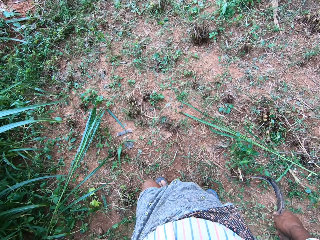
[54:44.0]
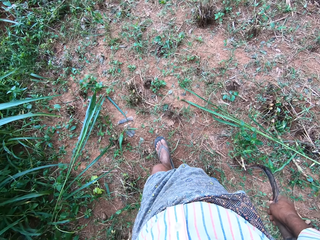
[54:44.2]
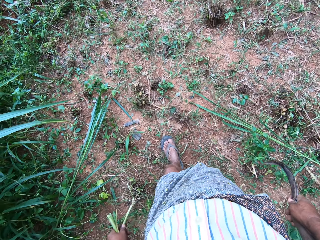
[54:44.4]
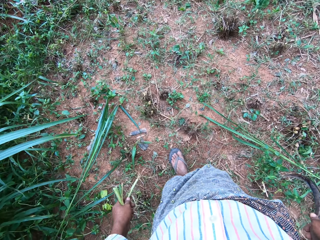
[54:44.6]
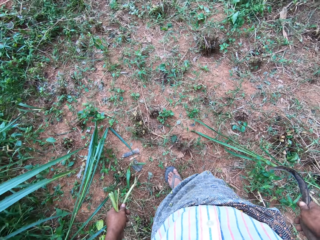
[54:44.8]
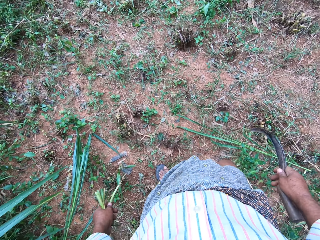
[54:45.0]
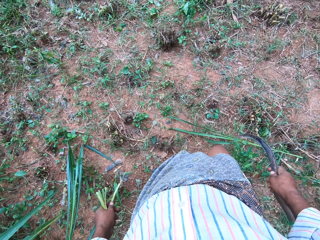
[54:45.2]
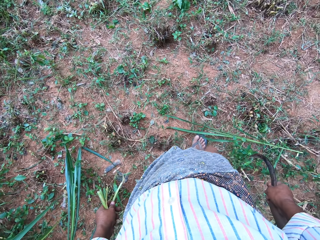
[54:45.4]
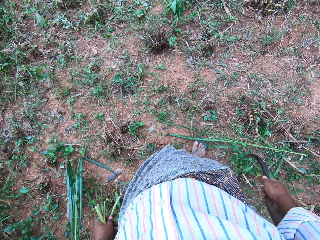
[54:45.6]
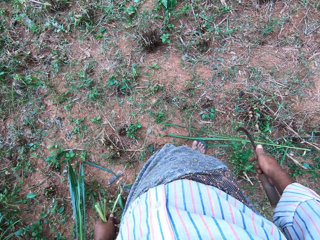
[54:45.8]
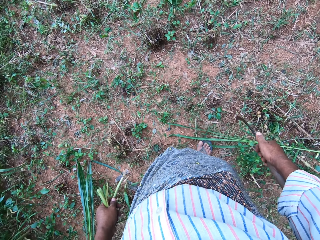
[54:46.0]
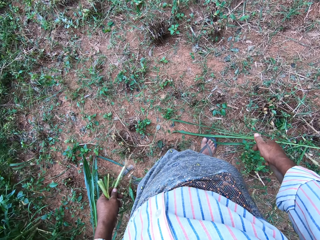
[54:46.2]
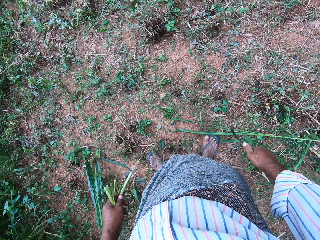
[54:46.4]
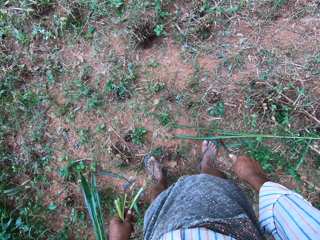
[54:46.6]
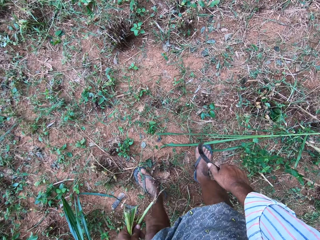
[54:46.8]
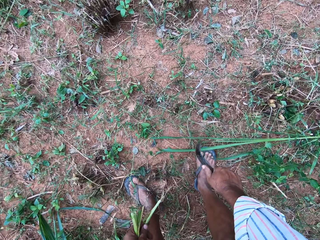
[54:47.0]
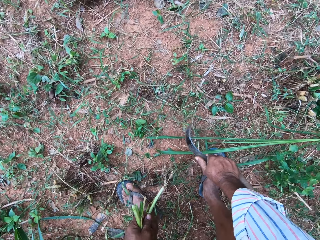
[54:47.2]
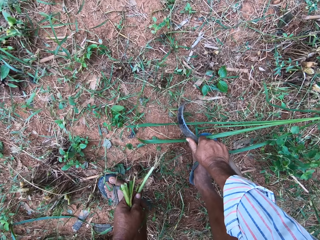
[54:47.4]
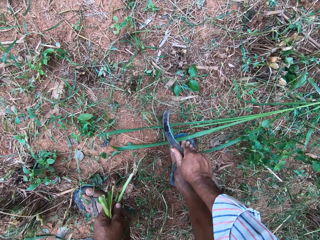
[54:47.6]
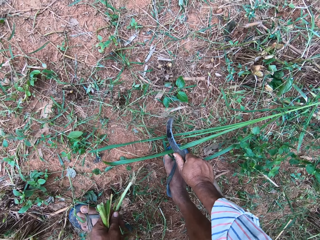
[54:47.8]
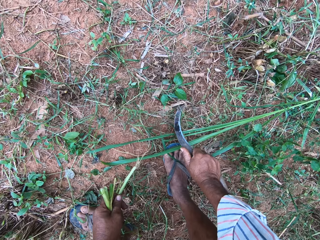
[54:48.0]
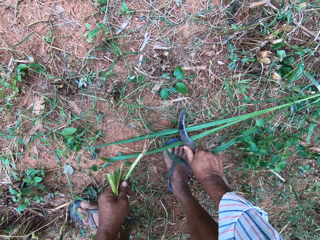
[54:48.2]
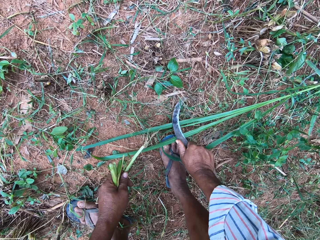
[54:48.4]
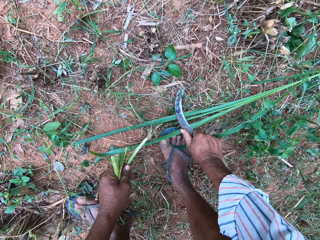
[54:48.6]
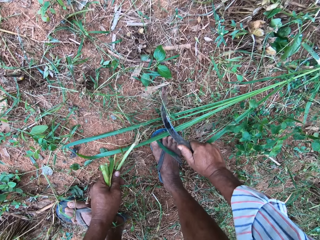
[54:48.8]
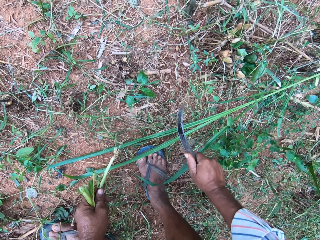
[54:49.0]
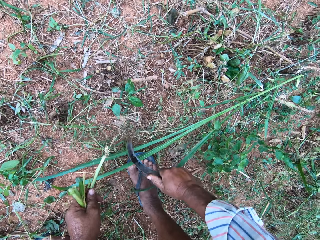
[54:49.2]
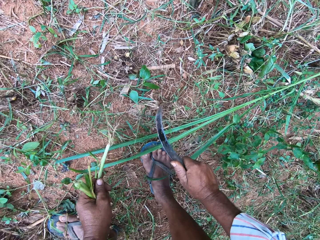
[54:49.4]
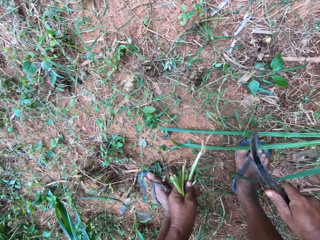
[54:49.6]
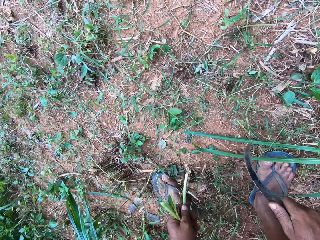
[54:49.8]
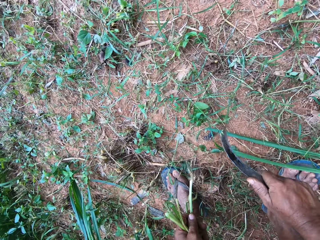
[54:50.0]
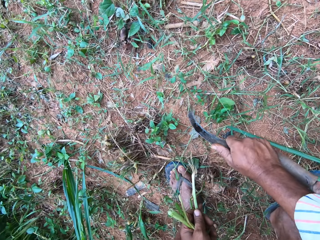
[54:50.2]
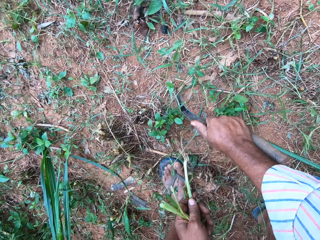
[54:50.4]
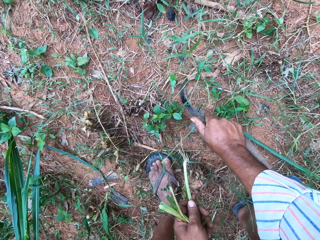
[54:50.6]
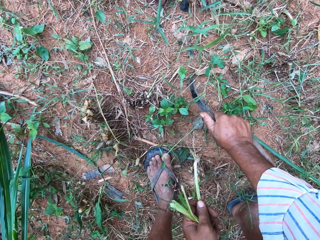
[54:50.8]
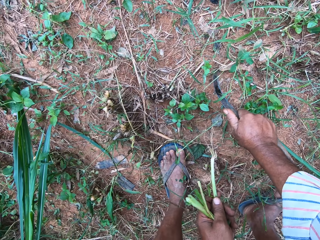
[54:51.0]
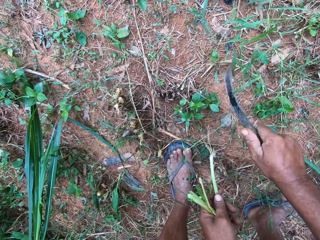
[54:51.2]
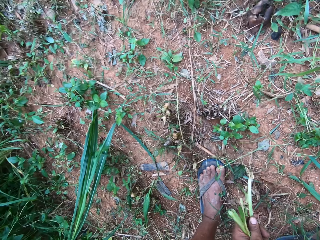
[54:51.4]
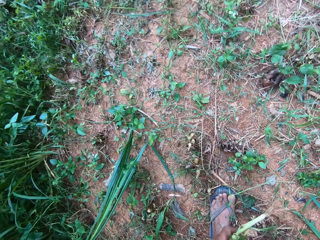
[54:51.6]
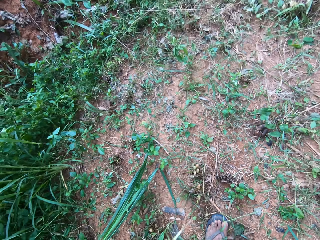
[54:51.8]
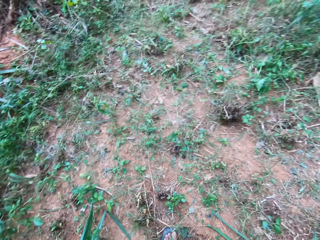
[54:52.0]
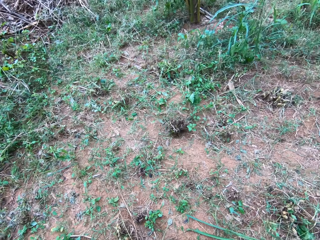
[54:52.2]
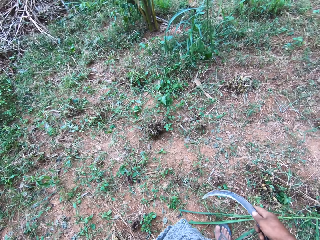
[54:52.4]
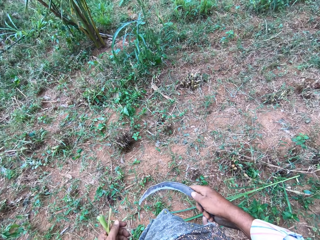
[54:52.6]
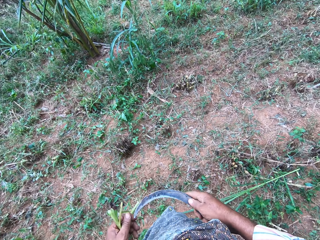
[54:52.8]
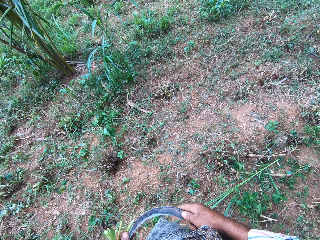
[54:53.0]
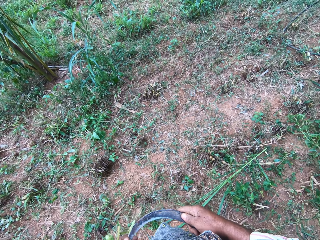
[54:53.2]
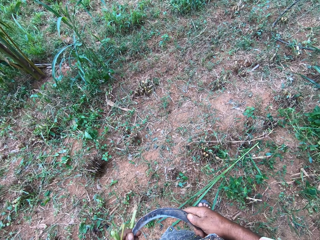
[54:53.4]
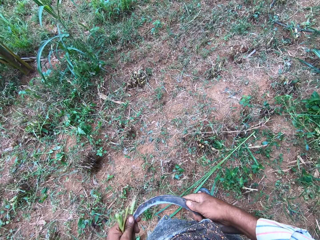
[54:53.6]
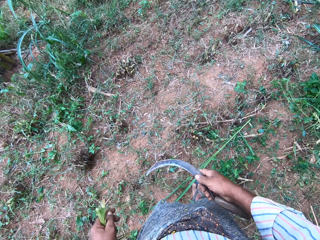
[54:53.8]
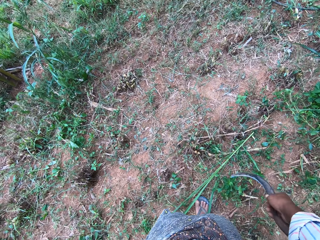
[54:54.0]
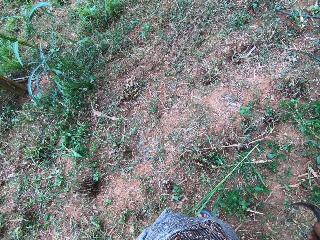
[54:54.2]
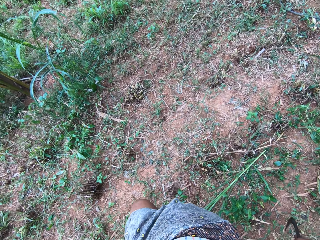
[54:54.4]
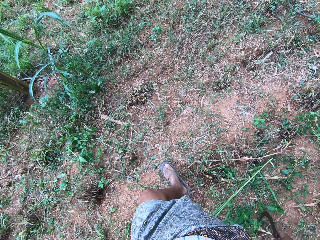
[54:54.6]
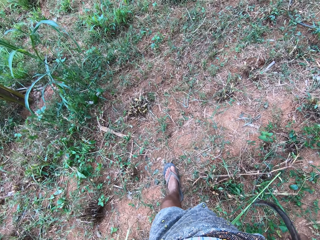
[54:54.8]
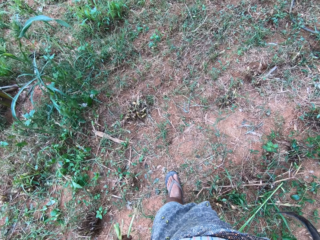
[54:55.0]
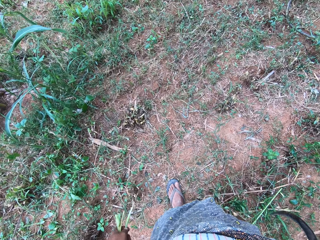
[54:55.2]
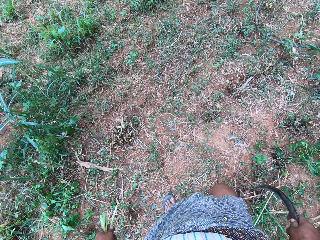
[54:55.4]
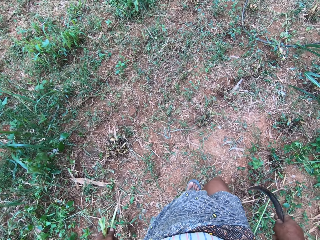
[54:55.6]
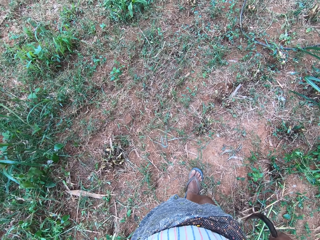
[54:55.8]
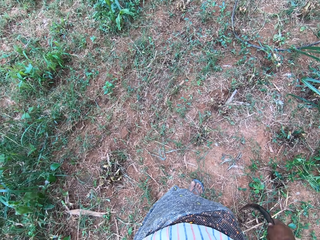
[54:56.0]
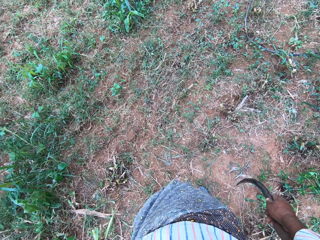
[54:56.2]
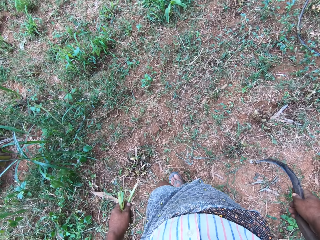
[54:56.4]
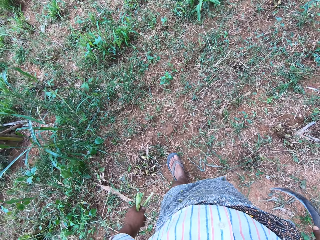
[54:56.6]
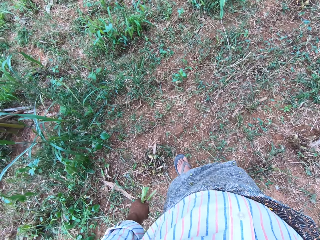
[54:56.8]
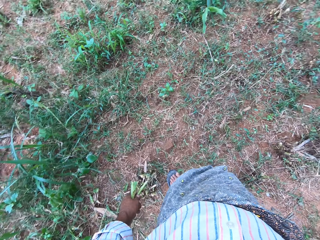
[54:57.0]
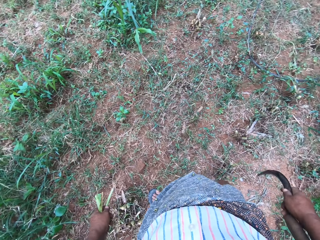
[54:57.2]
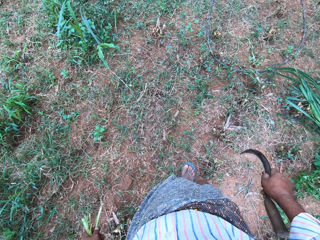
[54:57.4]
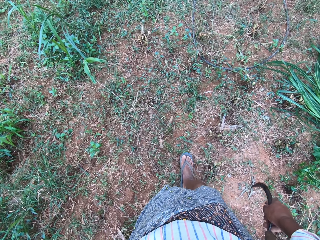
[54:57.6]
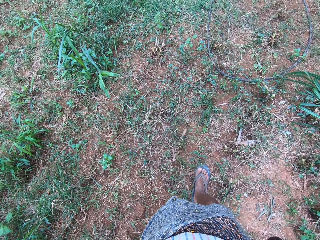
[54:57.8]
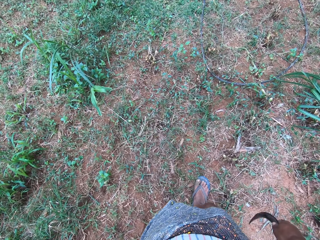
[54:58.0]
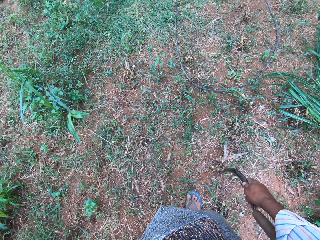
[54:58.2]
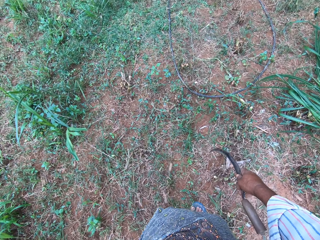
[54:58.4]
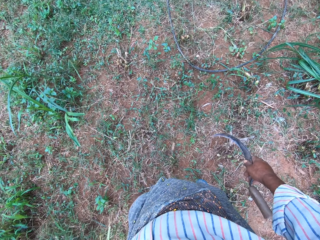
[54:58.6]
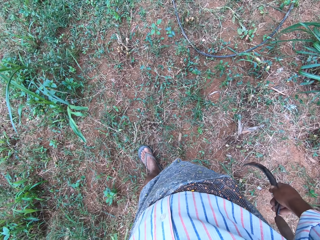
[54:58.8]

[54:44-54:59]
The camera wearer walks a few steps. They check the ground with the hand sickle or pruning knife. They touch the pruning knife. They move to another side. They walk a few steps.

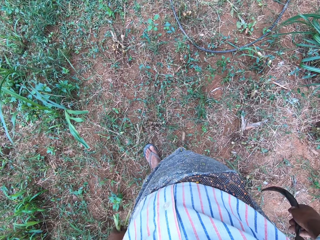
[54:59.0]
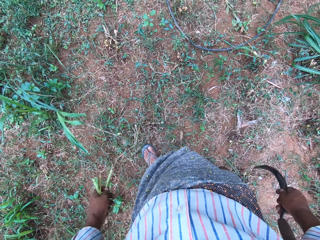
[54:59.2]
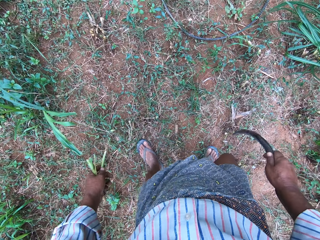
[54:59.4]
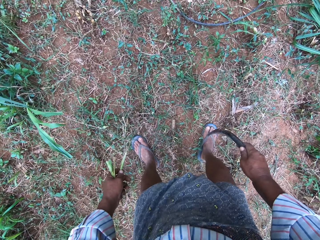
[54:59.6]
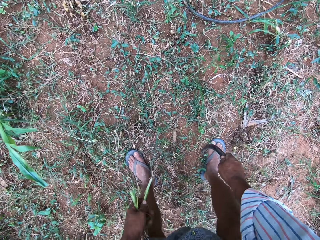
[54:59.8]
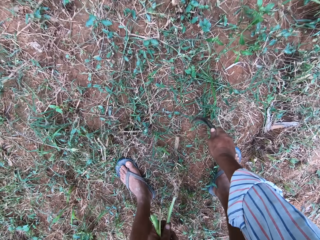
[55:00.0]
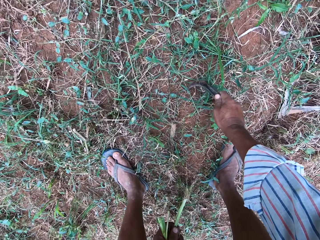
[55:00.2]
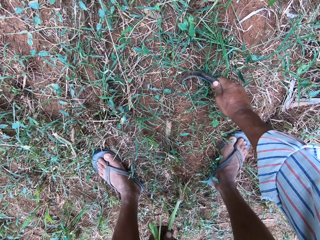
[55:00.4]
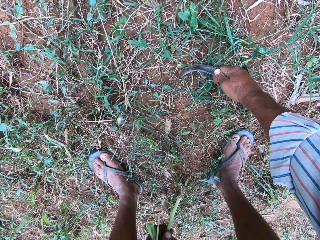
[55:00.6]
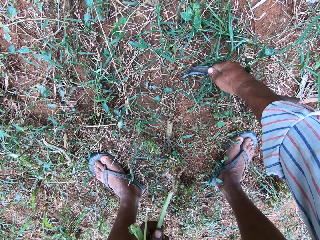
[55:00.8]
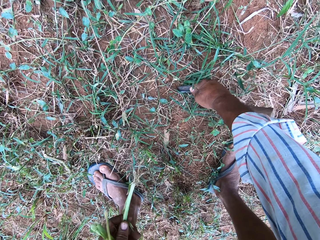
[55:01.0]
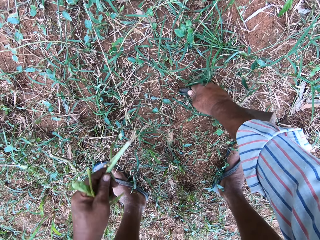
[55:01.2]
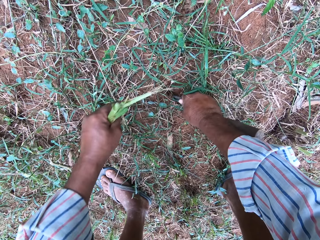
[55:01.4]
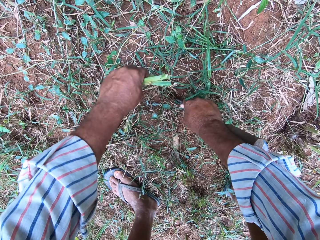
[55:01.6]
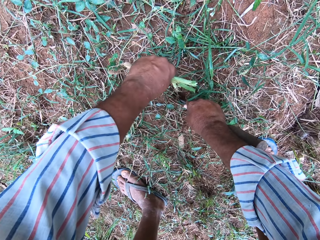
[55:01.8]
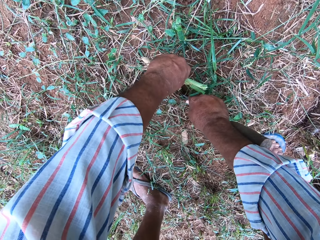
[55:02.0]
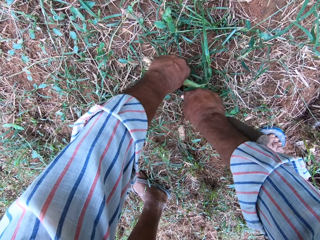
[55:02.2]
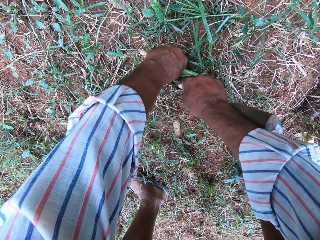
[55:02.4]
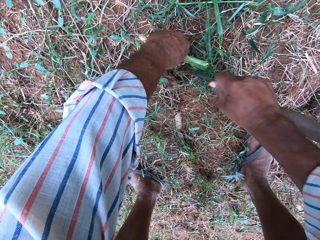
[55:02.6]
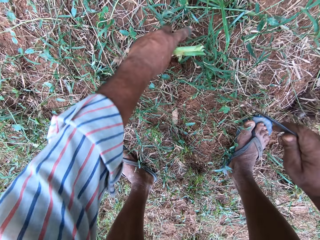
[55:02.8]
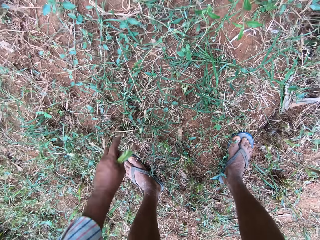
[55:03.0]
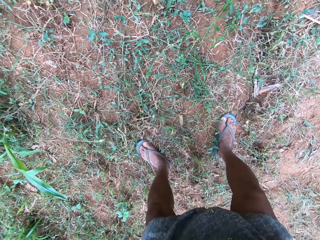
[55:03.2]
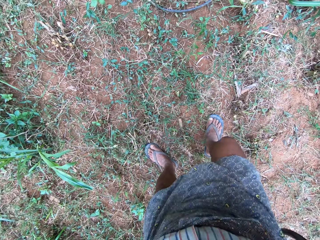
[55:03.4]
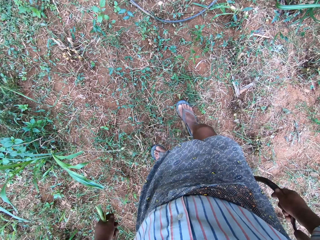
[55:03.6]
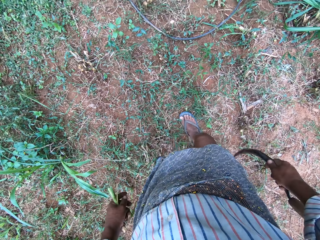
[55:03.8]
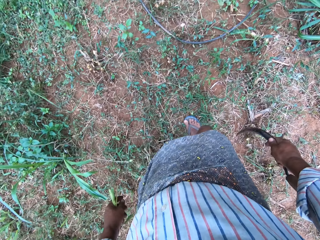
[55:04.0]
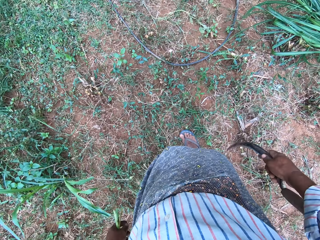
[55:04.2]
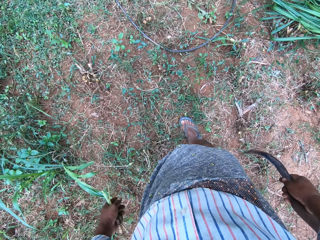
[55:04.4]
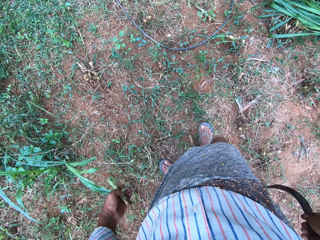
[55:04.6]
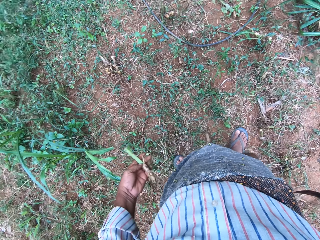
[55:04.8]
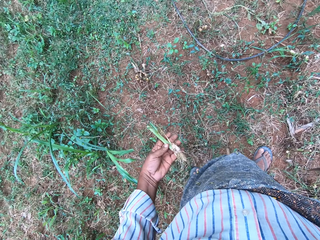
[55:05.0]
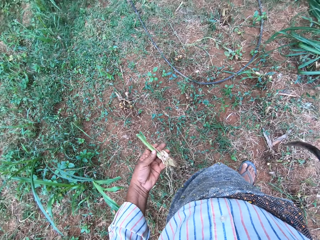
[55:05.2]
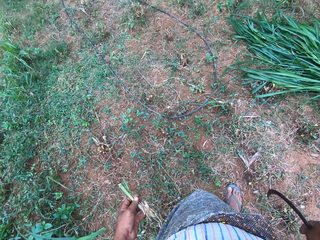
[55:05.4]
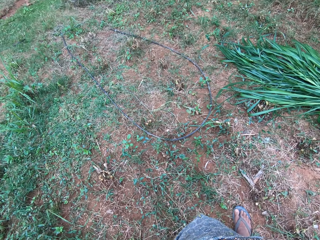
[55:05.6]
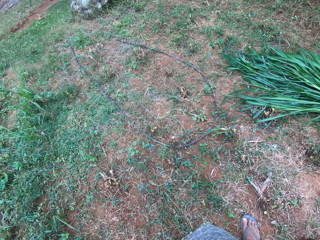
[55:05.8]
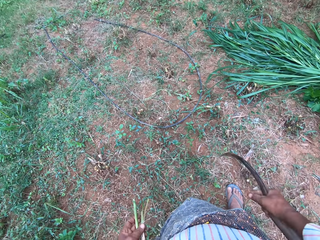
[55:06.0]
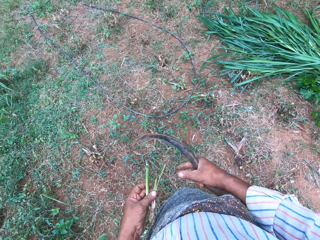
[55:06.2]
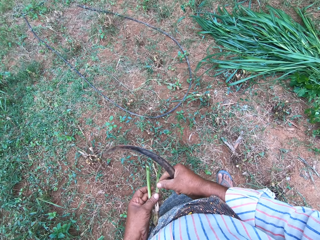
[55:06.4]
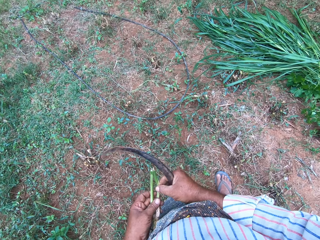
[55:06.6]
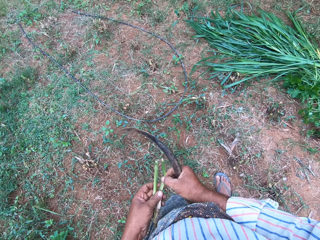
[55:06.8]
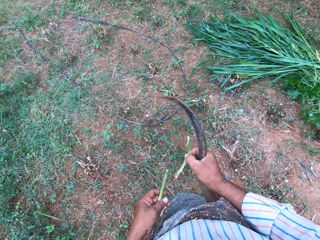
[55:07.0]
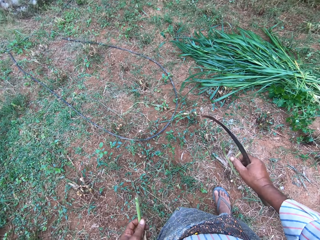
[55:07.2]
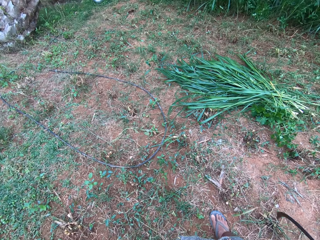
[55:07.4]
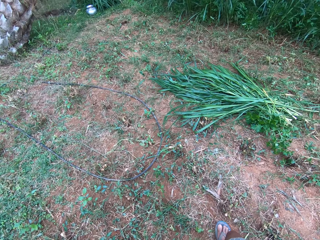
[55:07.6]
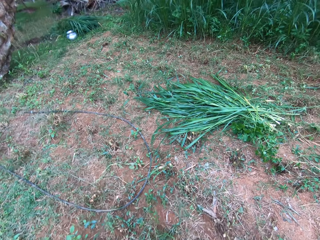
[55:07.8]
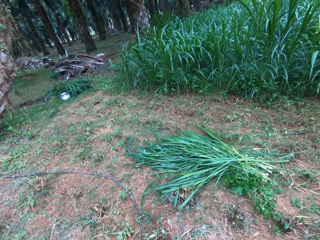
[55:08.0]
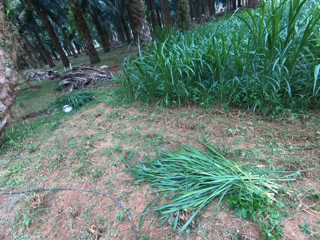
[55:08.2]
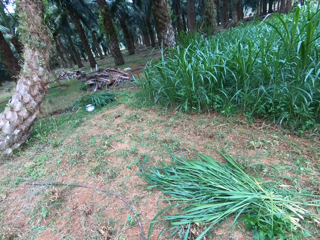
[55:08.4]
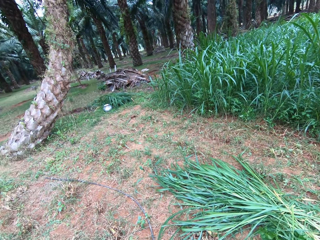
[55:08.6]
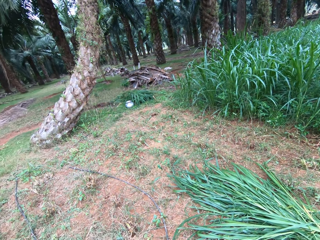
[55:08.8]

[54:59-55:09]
The camera wearer digs the ground with the hand sickle. He puts the root in the ground. He closes the root hole on the ground with his leg. He picks a root from the roots in his hand.
